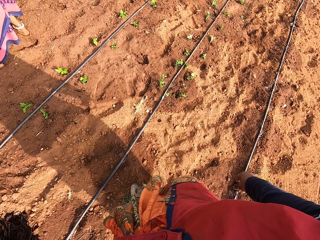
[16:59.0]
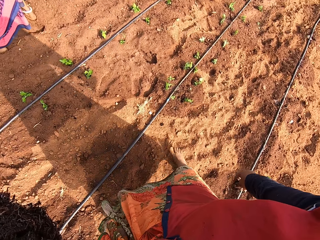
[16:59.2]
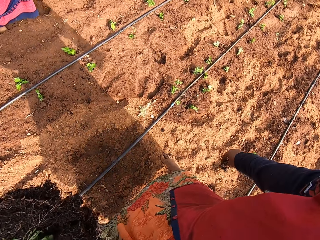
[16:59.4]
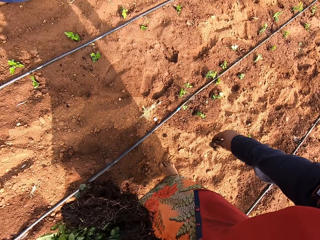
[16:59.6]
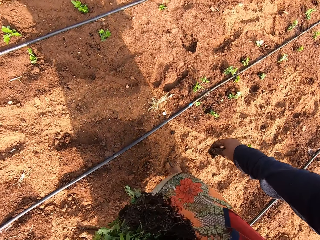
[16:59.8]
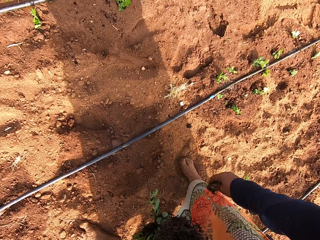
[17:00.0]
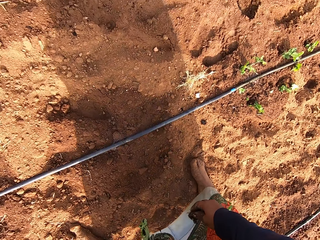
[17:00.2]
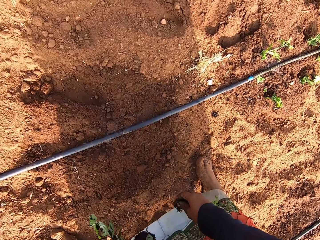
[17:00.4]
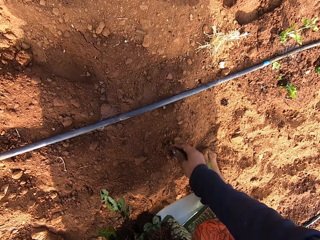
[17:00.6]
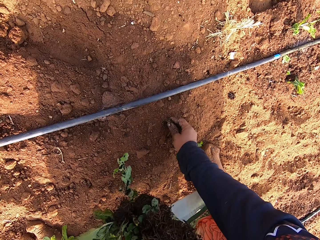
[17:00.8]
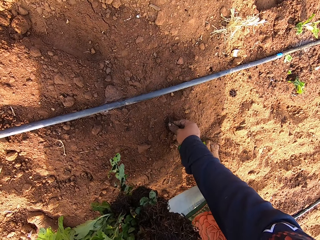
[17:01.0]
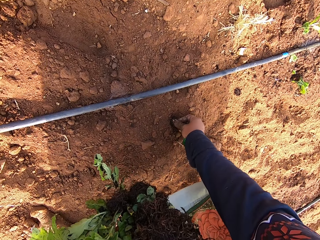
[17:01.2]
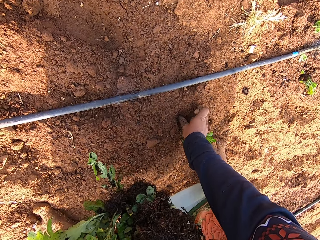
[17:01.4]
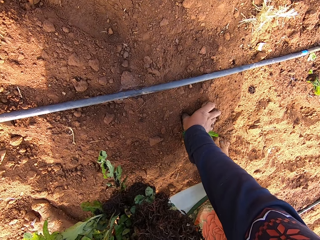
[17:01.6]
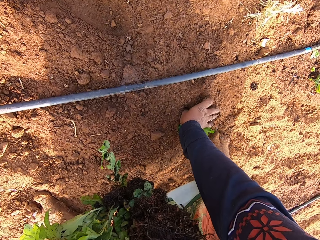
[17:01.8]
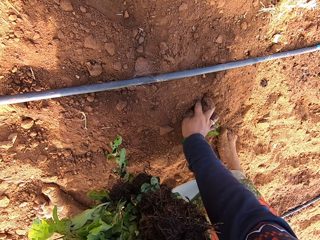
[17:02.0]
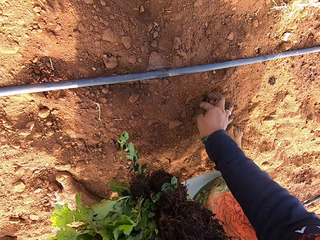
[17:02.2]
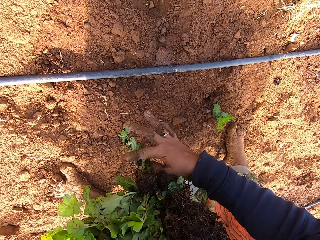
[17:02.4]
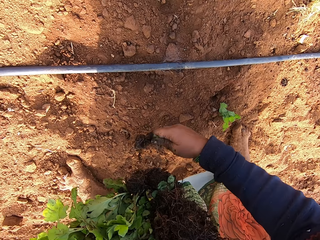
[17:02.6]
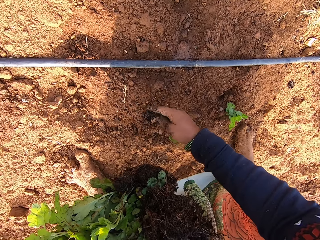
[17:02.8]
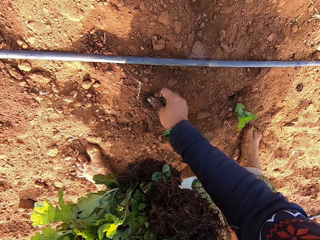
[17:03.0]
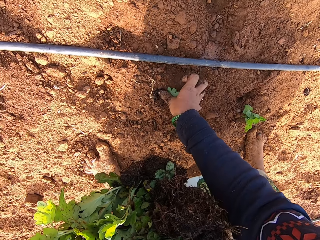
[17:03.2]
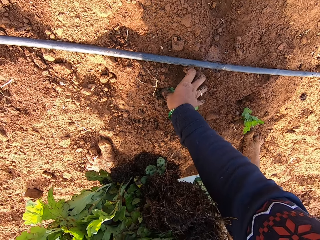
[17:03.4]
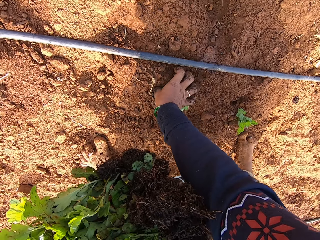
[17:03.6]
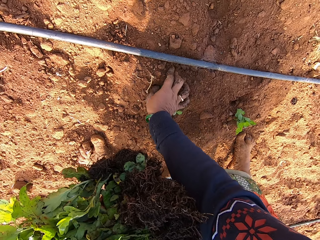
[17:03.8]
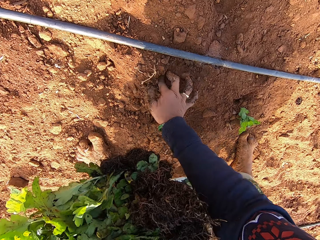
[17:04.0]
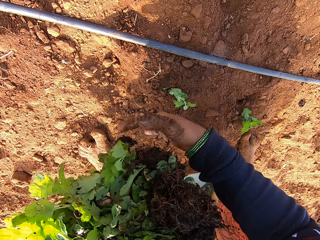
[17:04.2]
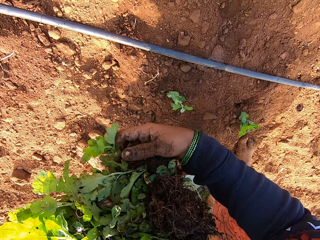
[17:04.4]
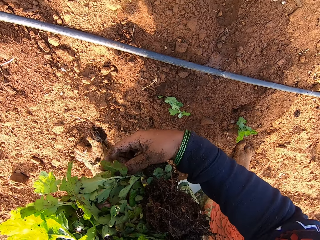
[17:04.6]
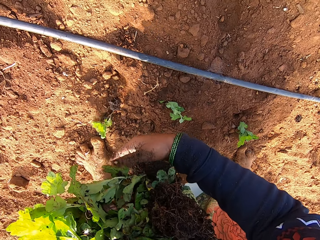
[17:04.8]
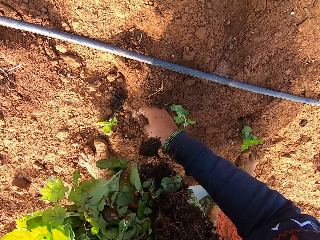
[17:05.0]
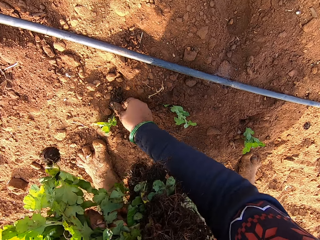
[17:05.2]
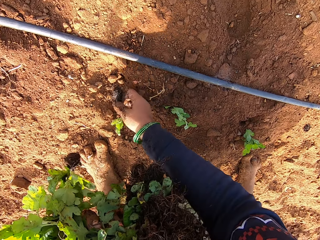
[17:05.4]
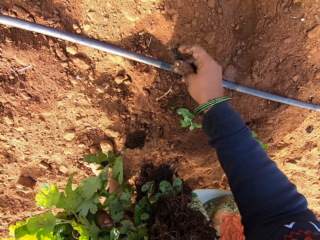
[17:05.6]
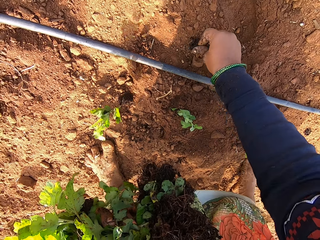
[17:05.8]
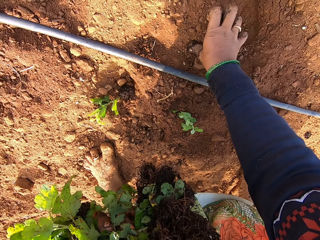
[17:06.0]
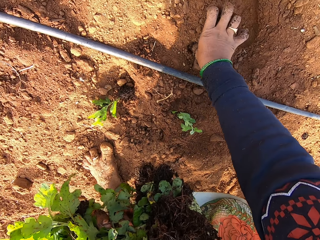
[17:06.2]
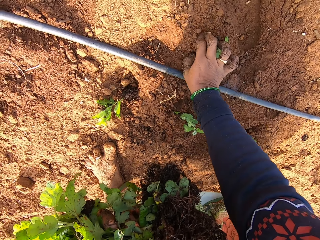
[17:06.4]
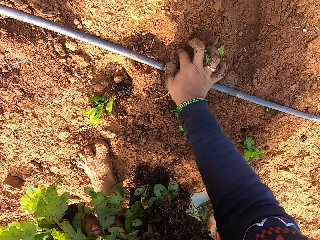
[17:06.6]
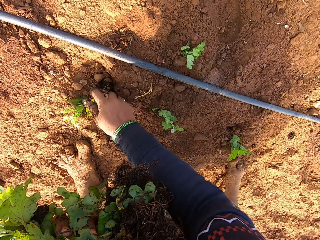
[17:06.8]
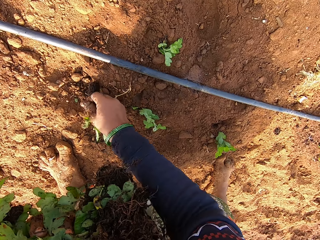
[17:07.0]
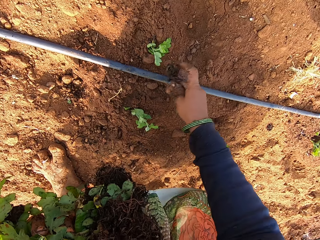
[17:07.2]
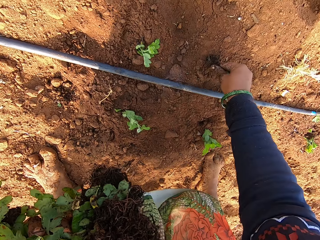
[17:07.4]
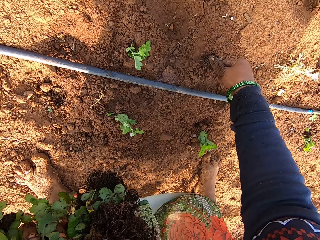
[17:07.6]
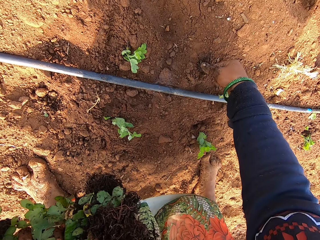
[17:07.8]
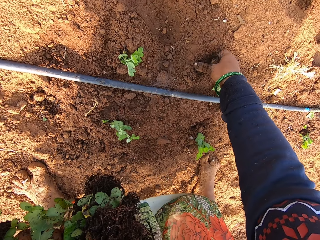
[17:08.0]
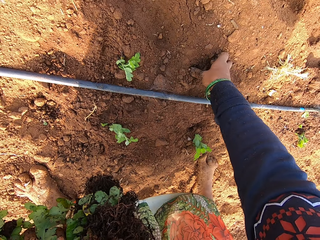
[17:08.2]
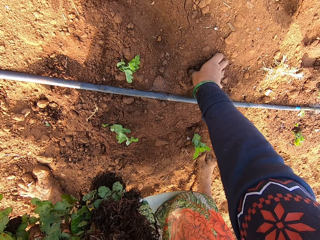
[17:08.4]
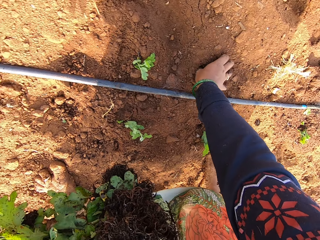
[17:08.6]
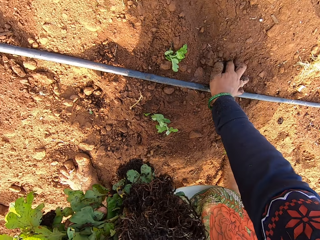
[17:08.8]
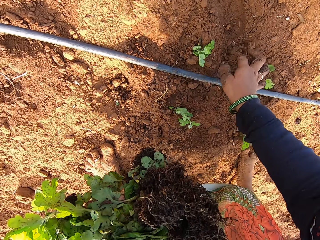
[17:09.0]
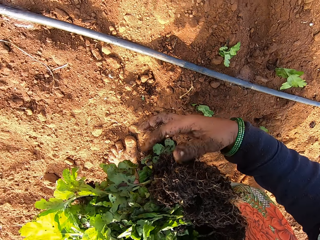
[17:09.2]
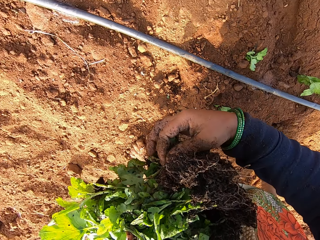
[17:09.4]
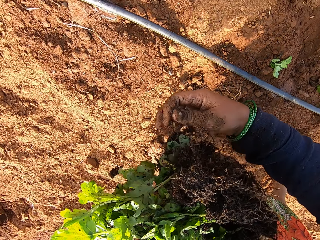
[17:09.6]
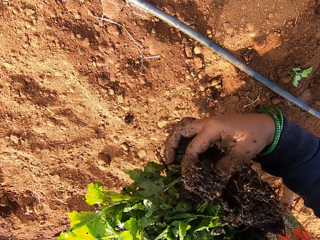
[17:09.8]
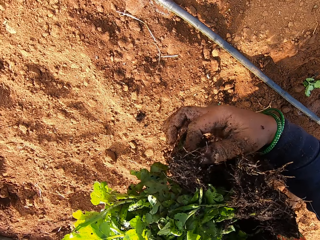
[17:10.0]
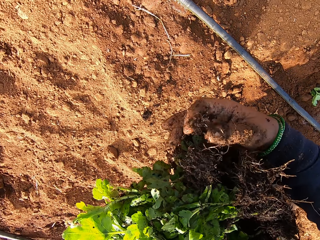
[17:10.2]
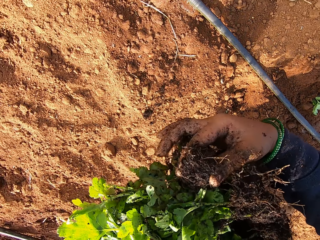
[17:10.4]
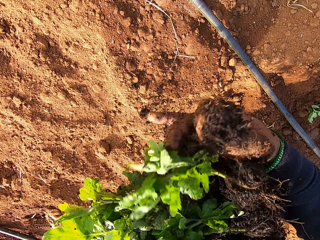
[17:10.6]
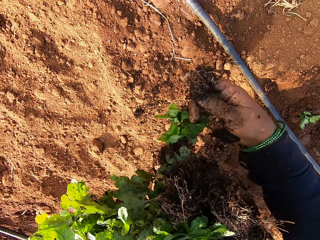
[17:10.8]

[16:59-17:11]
The camera wearer puts the plant into the soil in the garden with her right hand. She picks a plant from her left hand with her right hand. She puts the plant into the soil with her right hand. She covers the plant on the floor with some soil with her right hand. She drops a plant on the floor with her right hand. She picks the plant from the floor with her right hand. She drops a plant on the floor with her left hand. She puts the plant into the soil with her right hand. She covers the plant on the floor with some soil with her right hand. She picks the plant from the floor with her right hand. She puts the plant into the soil with her right hand. She covers the plant on the floor with some soil with her right hand. She picks a plant from her left hand with her right hand.

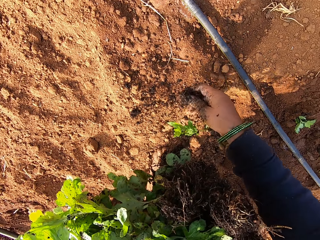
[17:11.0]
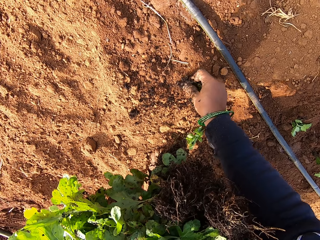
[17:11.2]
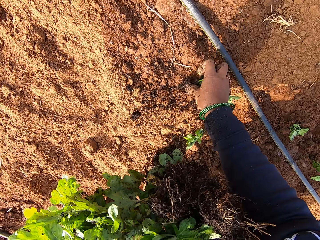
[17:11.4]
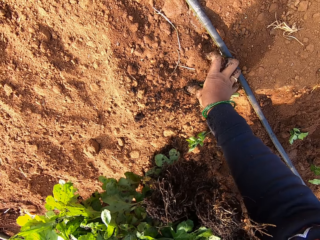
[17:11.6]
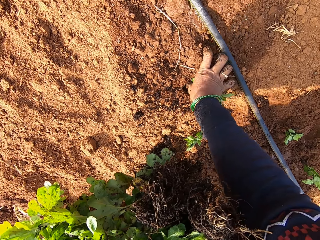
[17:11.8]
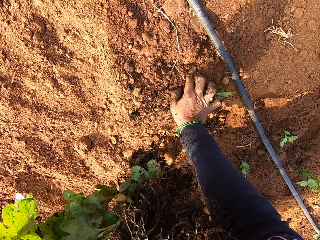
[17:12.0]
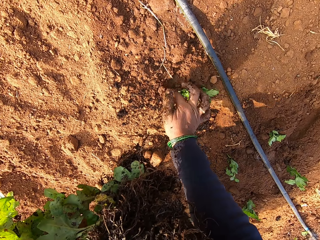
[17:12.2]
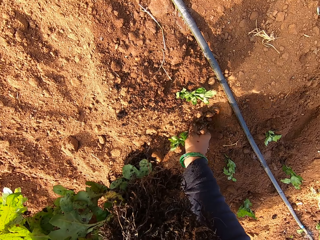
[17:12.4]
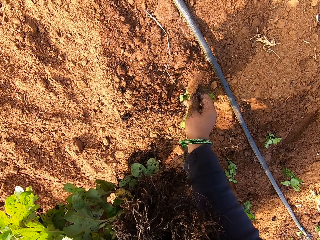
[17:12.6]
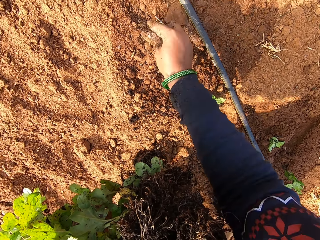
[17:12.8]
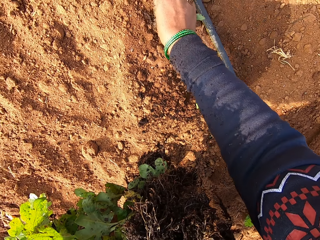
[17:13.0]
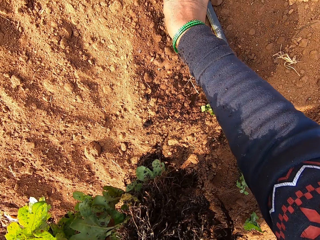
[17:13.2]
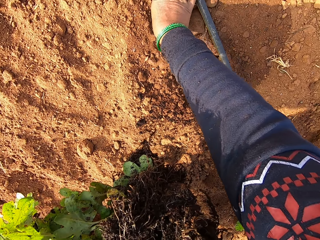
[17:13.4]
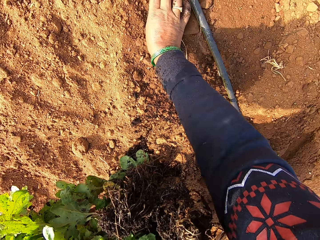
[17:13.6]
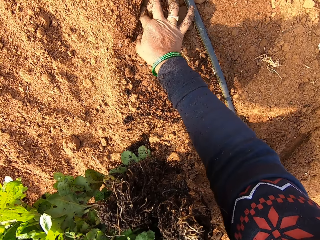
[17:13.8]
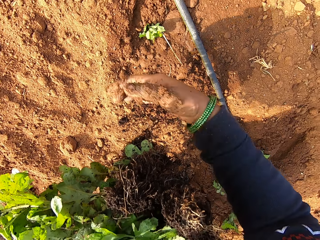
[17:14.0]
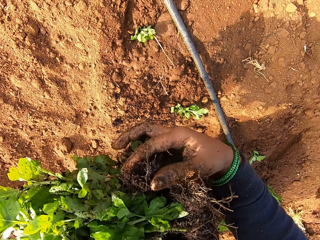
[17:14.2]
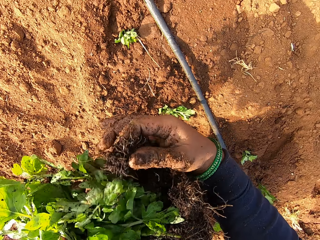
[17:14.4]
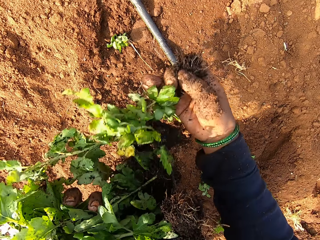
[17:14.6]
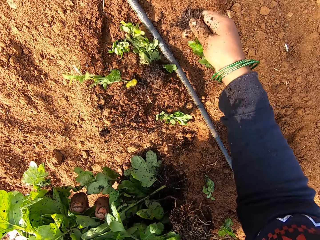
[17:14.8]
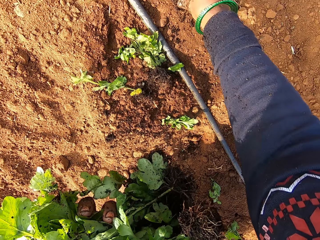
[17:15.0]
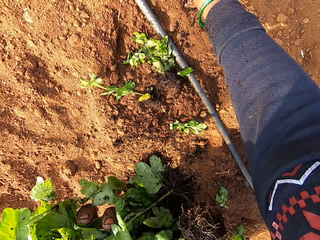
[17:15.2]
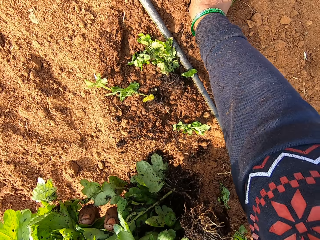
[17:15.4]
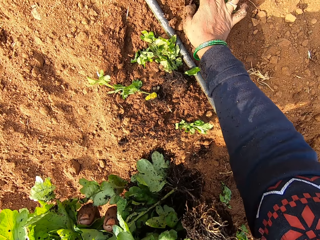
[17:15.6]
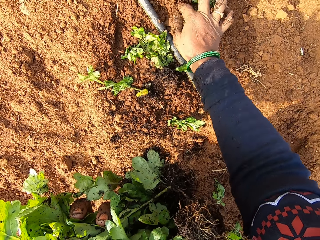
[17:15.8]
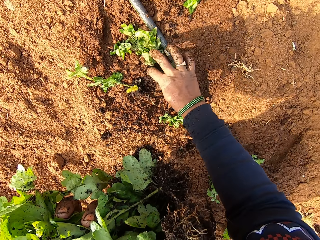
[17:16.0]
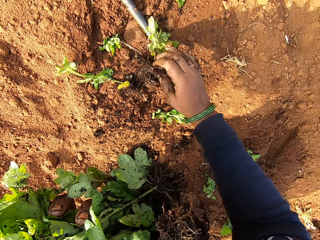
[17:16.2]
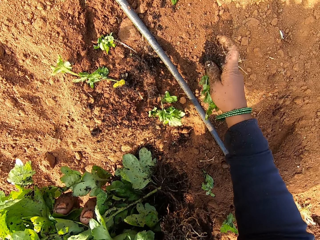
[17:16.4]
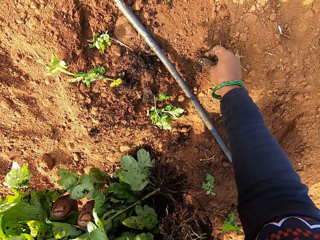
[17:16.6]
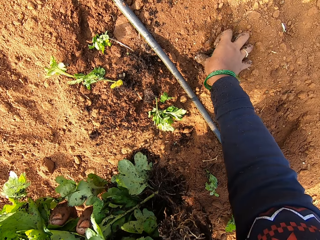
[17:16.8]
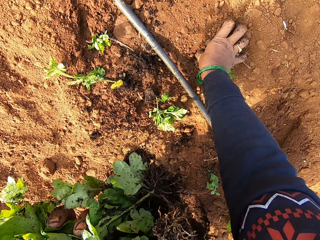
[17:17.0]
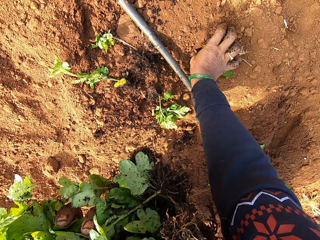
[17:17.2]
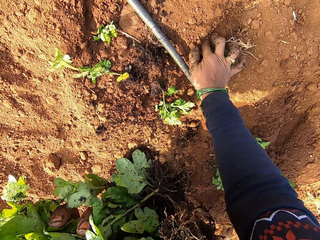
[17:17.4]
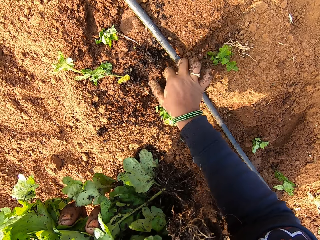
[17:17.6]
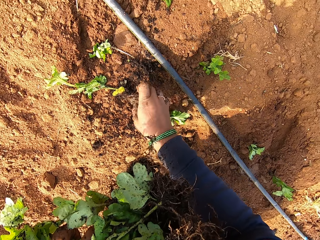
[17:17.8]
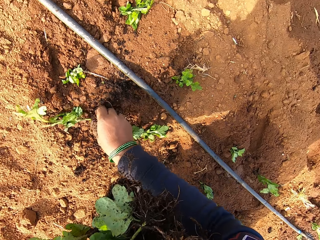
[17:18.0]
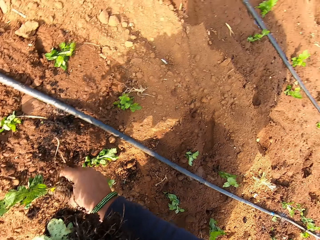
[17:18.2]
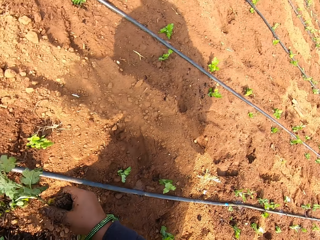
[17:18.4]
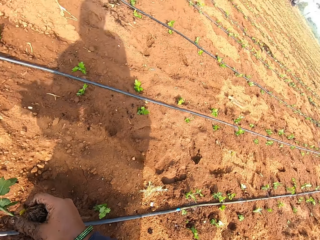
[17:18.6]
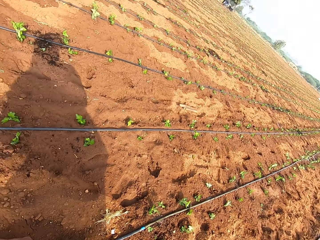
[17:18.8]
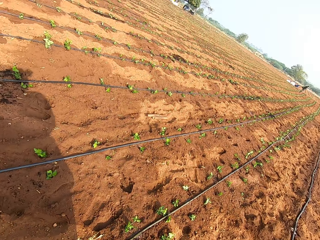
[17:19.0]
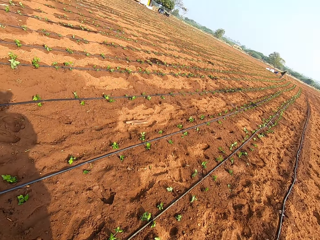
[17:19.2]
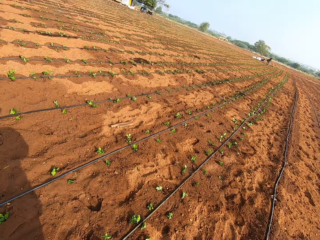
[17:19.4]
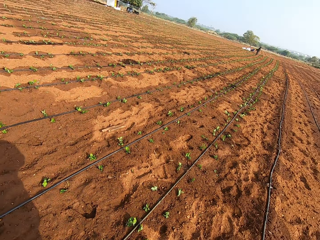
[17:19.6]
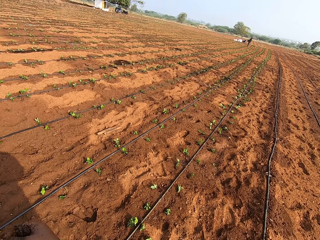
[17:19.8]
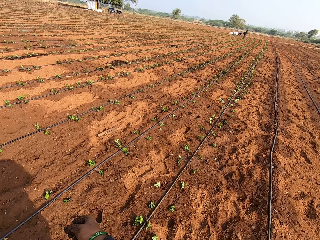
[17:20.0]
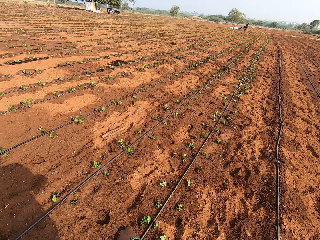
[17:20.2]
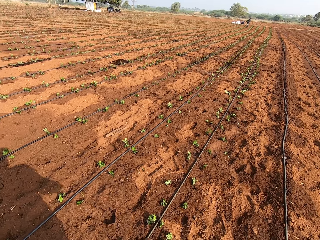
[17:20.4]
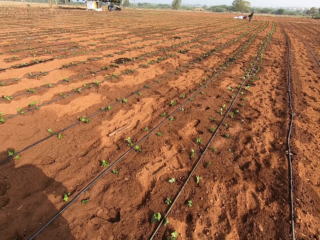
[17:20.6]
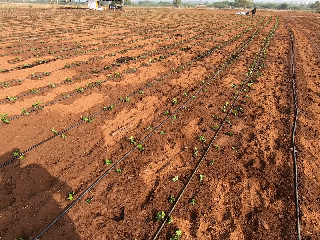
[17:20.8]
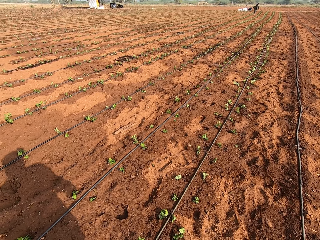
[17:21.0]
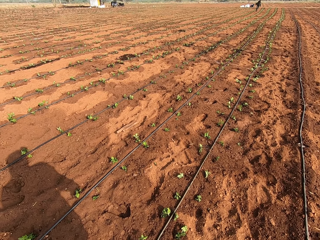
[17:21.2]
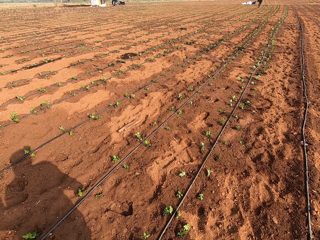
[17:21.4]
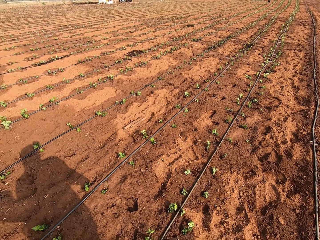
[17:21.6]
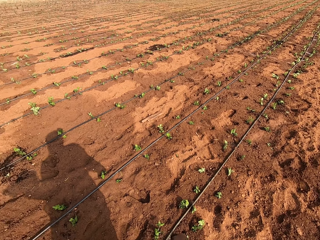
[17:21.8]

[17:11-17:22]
The camera wearer puts the plant into the soil with her right hand. She drops a plant on the floor with her left hand. She covers the plant on the floor with some soil with her right hand. She picks the plant from the floor with her right hand. She puts the plant into the soil with her right hand. She covers the plant on the floor with some soil with her right hand. She picks a plant from her left hand with her right hand. She drops some plants on the floor with her right hand. She puts the plant into the soil with her right hand. She covers the plant on the floor with some soil with her right hand. She picks a plant from the floor with her right hand. She puts the plant into the soil with her right hand. She covers the plant on the floor with some soil with her right hand. She picks a plant from the floor with her right hand.
